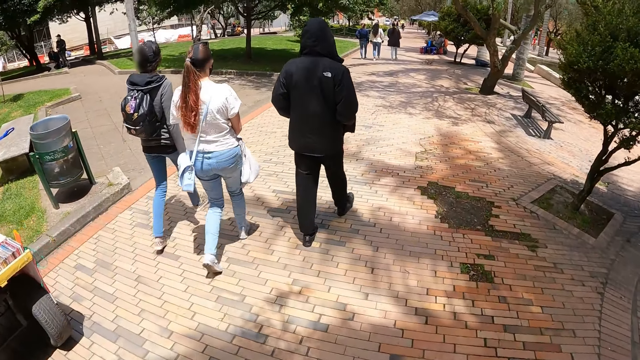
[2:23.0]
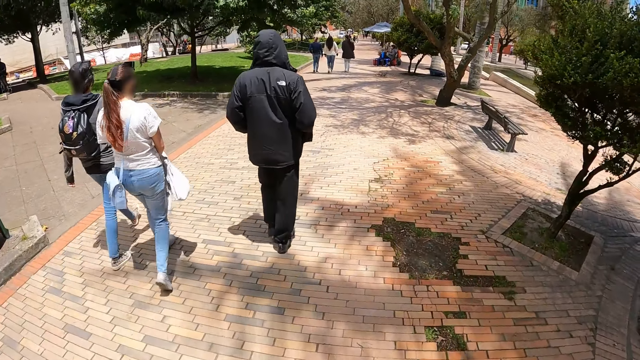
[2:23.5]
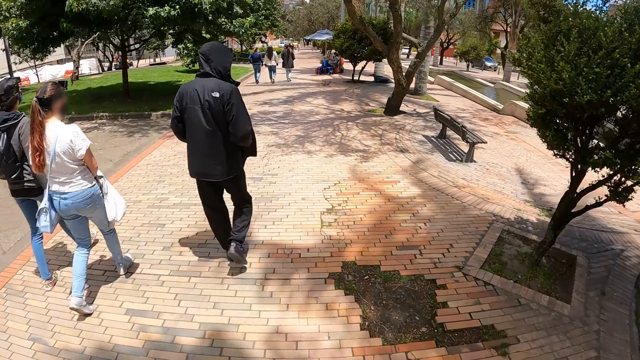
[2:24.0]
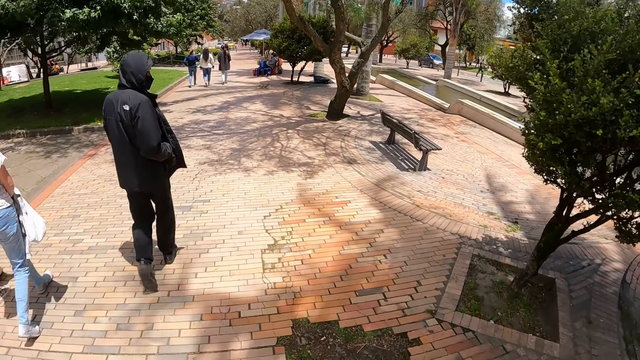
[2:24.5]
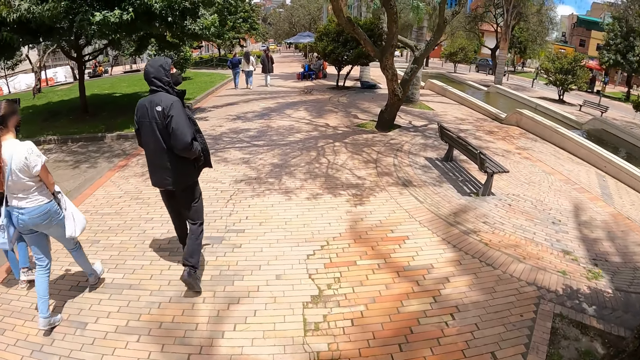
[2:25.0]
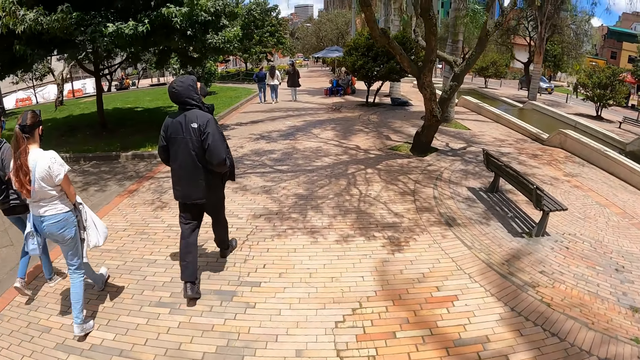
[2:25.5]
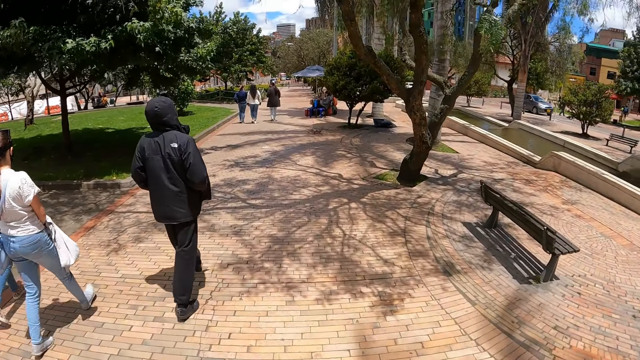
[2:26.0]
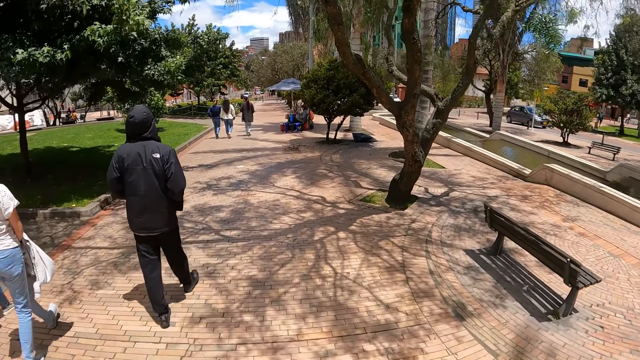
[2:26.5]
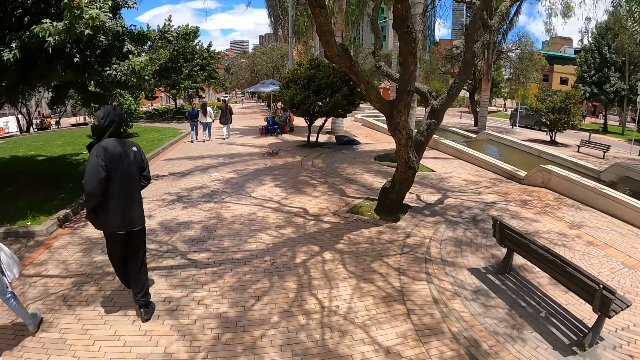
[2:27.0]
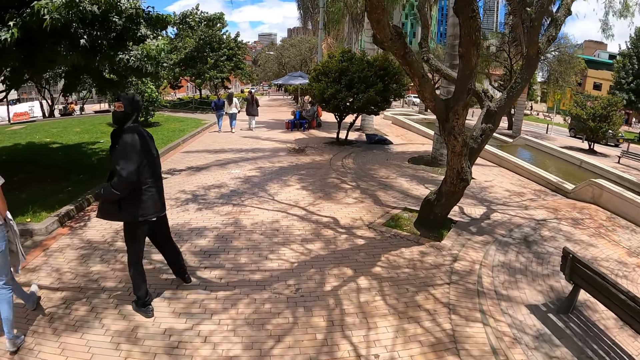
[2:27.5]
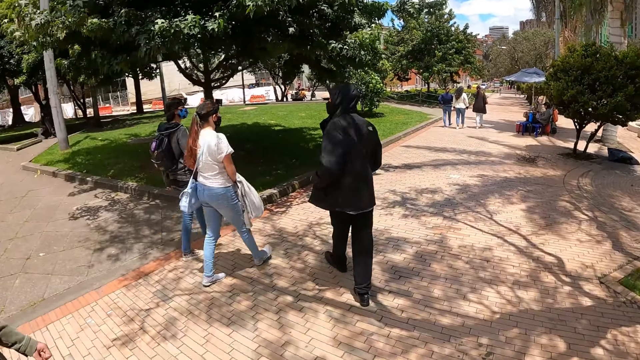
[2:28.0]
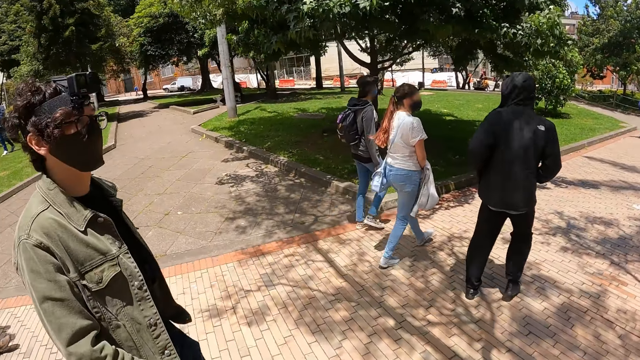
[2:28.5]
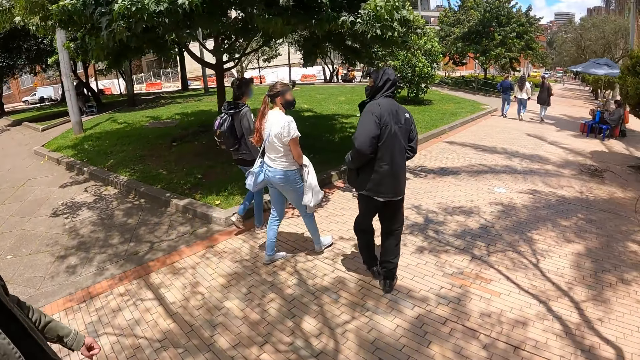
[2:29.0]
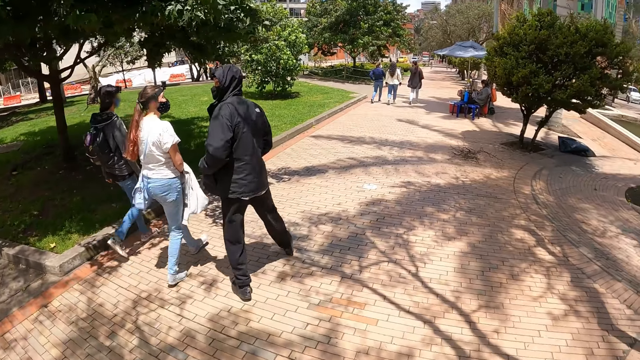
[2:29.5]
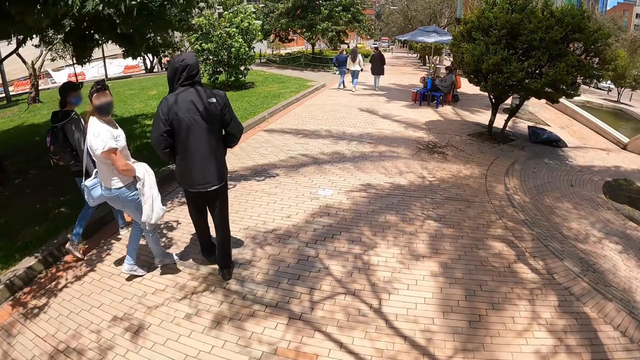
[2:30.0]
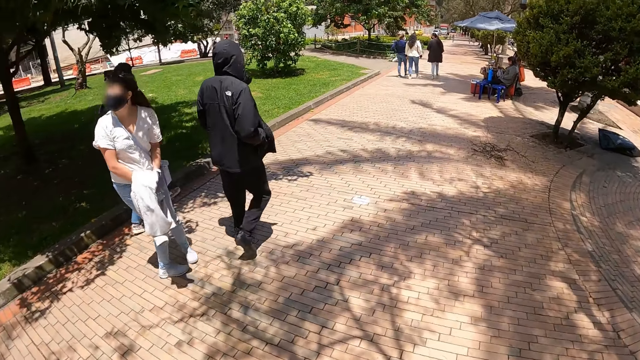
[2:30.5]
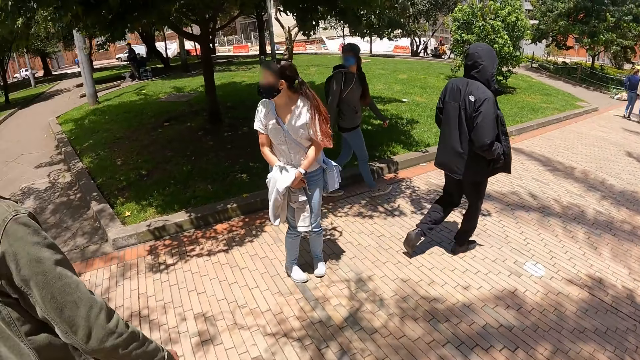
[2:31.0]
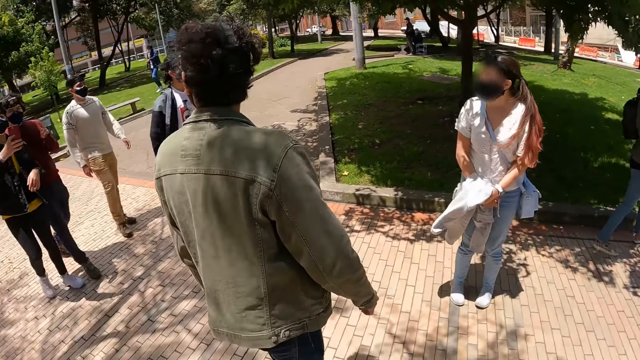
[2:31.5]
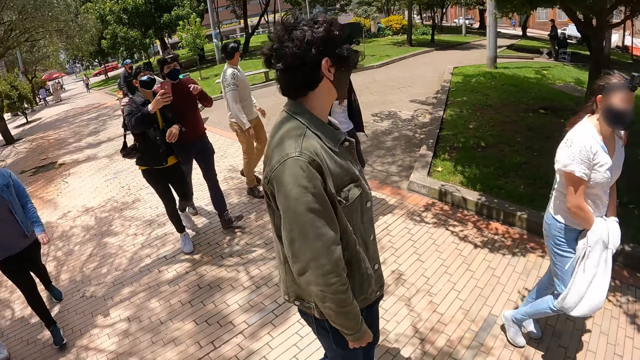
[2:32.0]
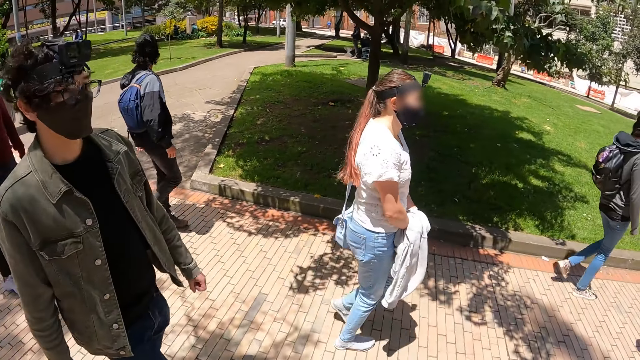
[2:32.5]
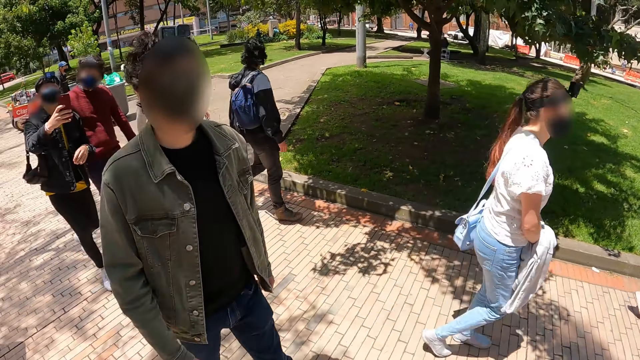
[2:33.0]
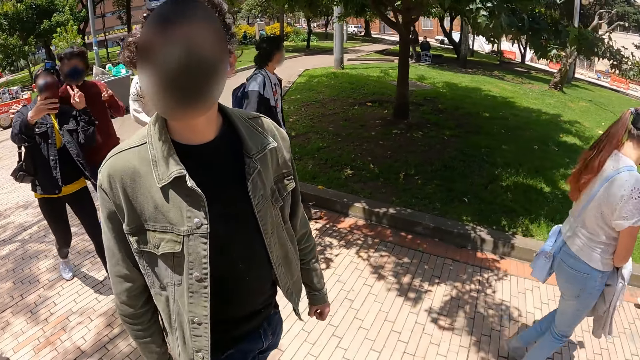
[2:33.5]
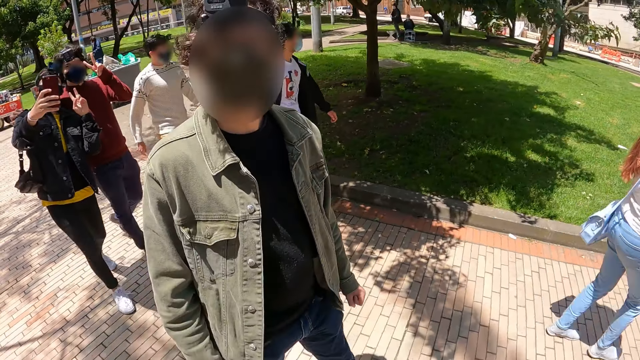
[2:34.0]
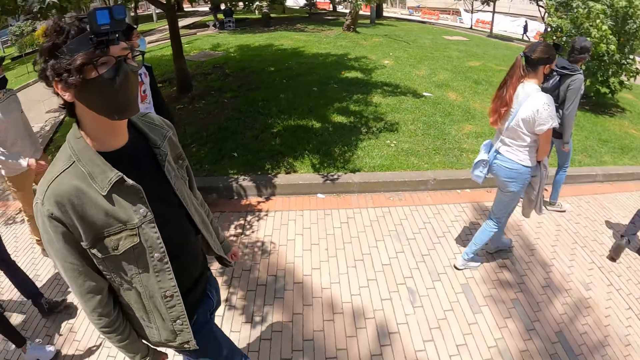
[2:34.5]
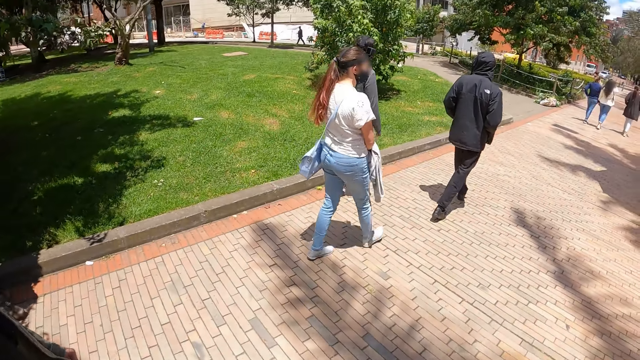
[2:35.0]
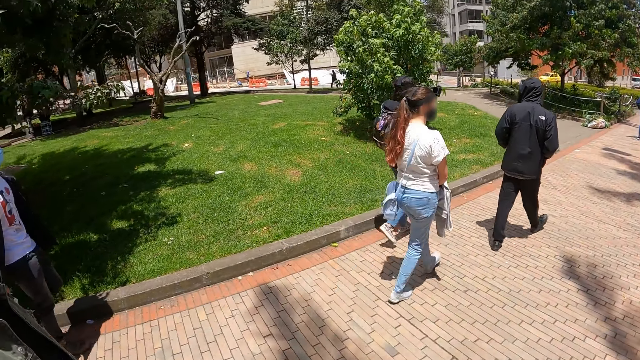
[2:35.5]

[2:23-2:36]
The camera wearer looks around while walking.

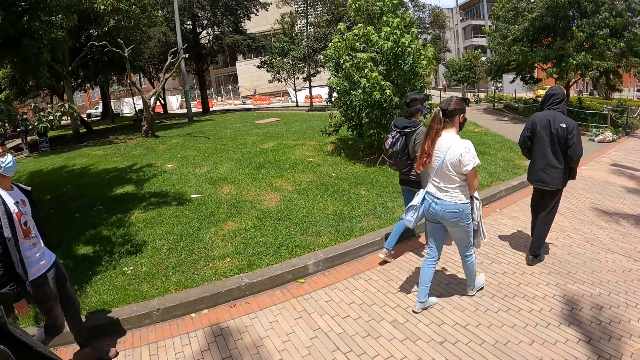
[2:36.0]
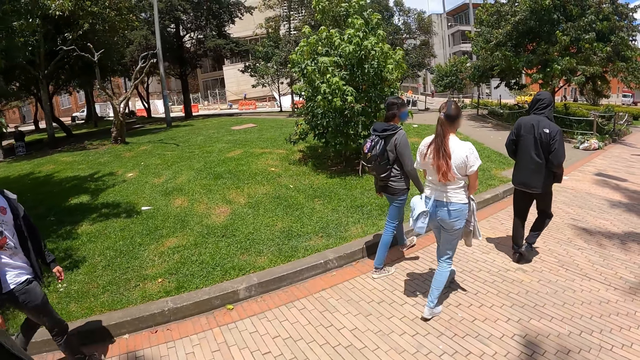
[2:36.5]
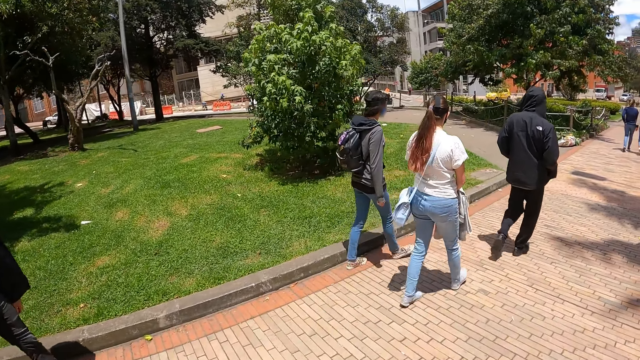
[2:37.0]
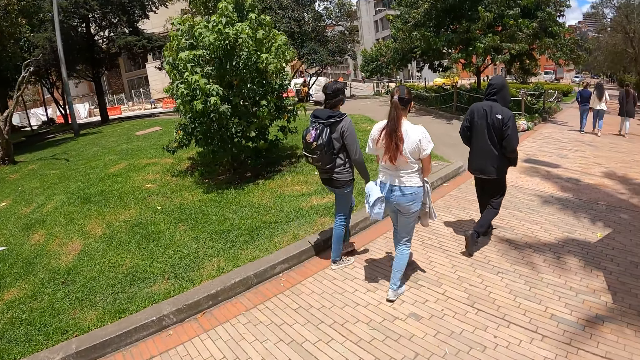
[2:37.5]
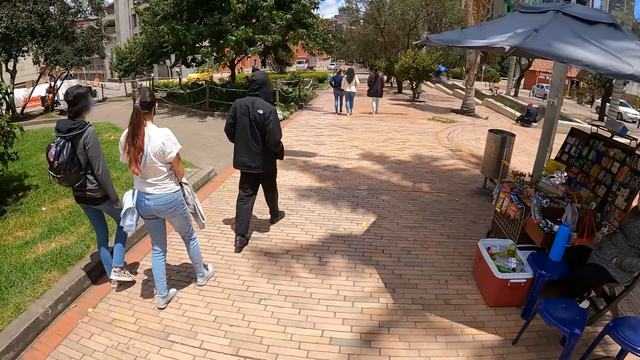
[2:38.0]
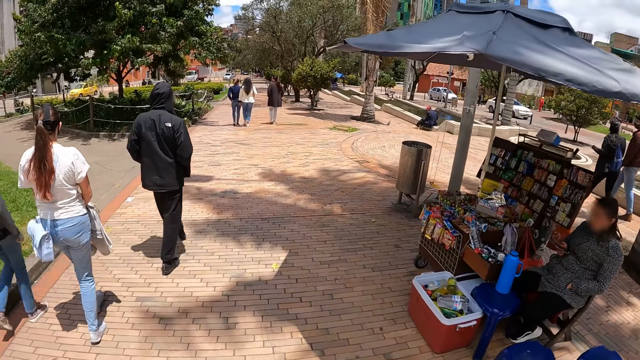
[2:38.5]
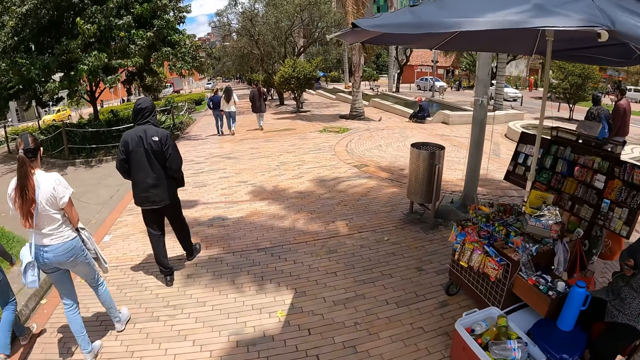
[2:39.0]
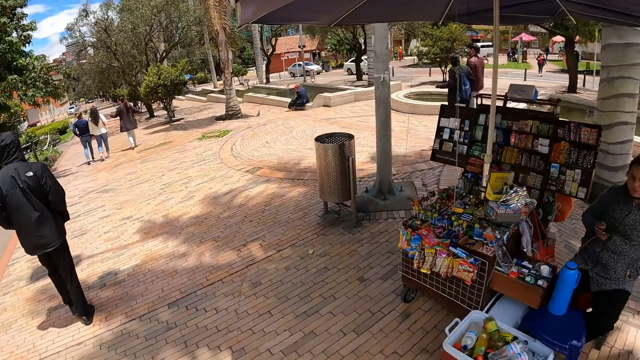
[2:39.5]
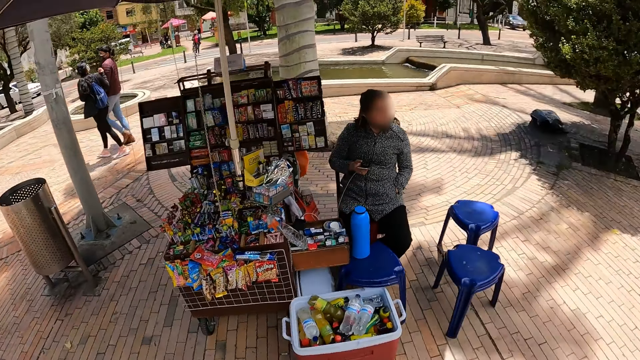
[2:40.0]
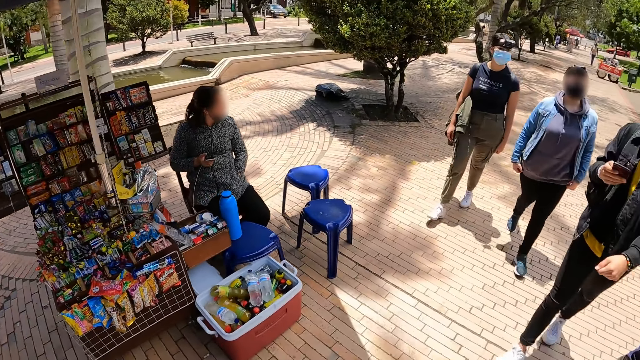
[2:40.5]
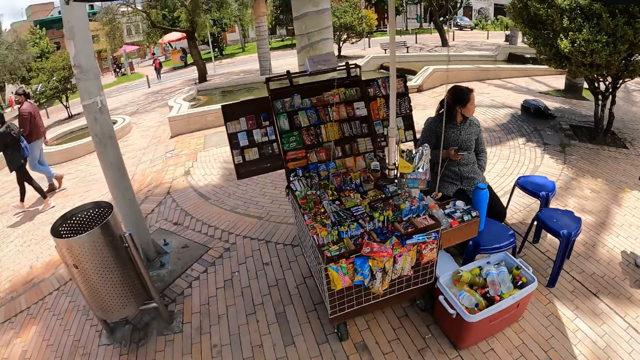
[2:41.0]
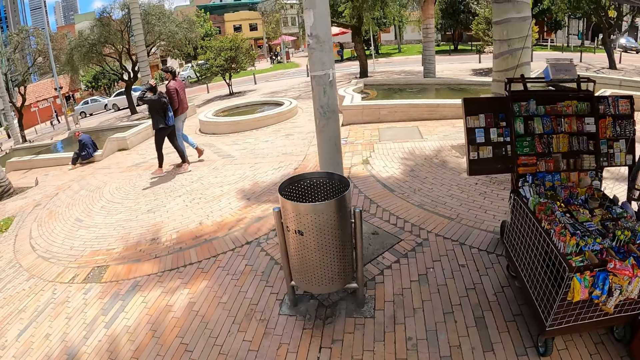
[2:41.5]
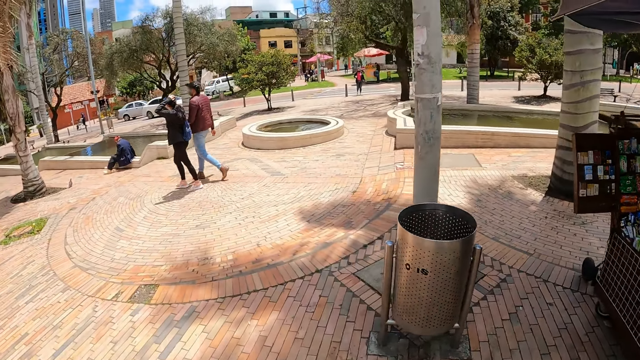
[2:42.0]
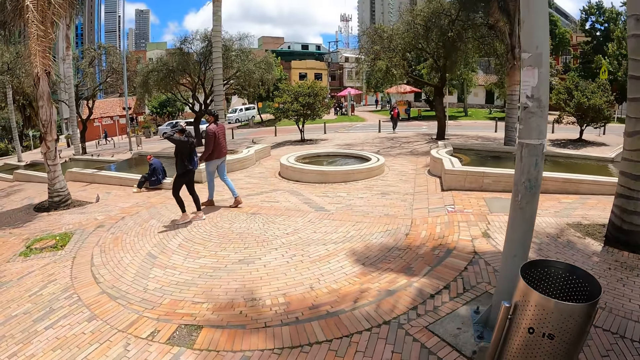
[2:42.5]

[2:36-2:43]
The camera wearer looks around the street. They walk along the sidewalk.
